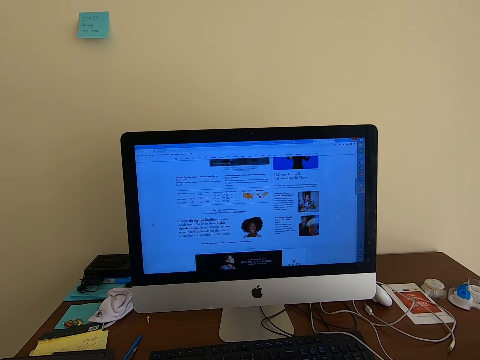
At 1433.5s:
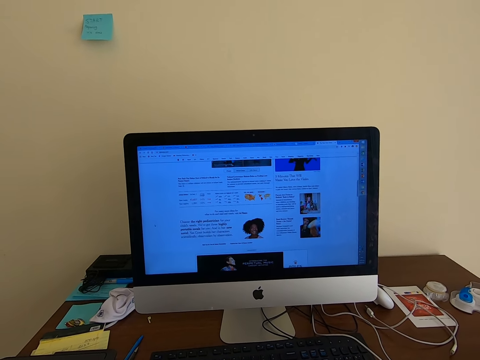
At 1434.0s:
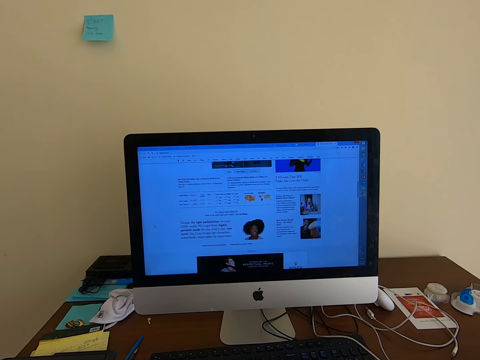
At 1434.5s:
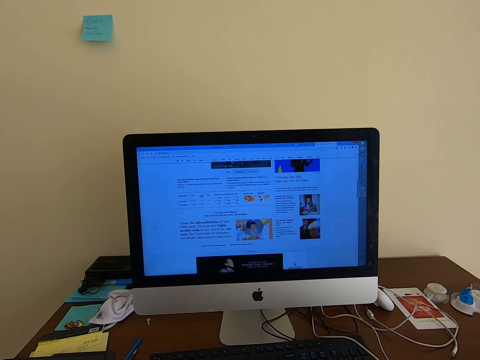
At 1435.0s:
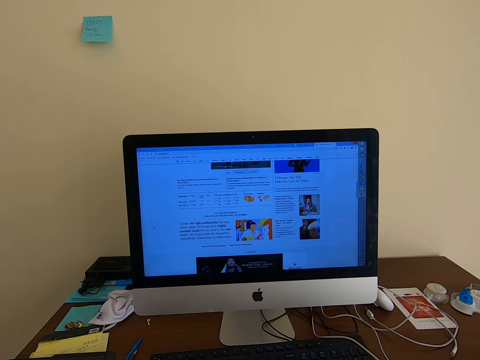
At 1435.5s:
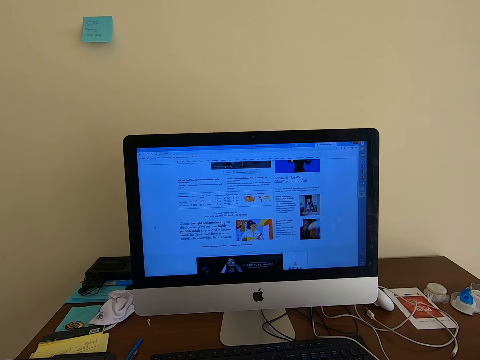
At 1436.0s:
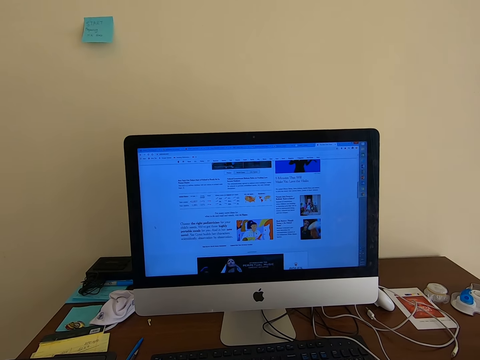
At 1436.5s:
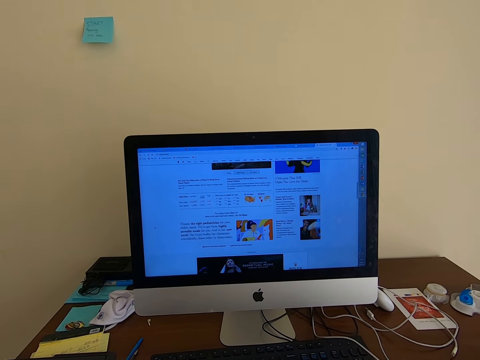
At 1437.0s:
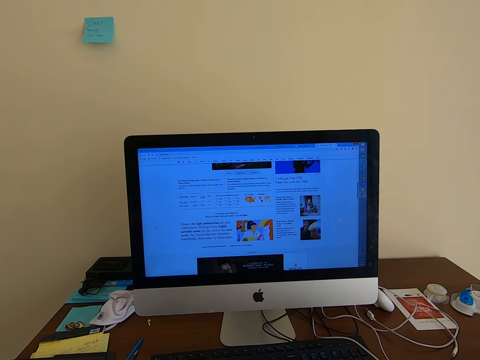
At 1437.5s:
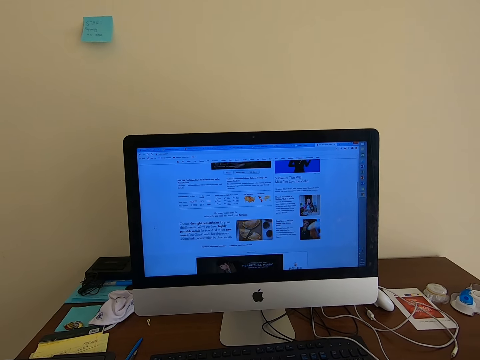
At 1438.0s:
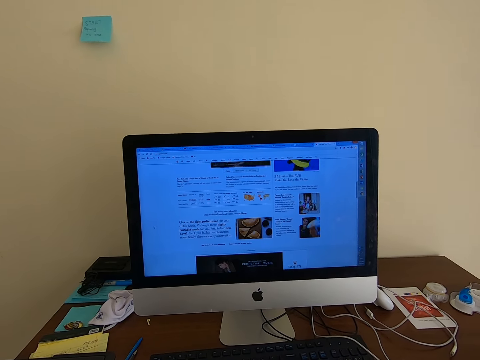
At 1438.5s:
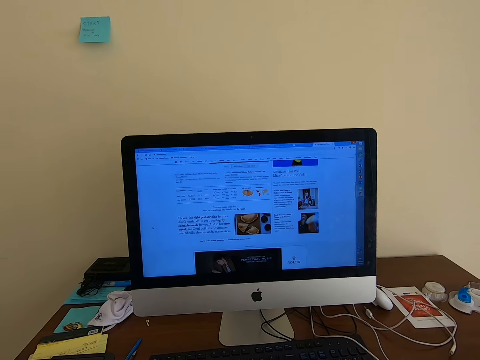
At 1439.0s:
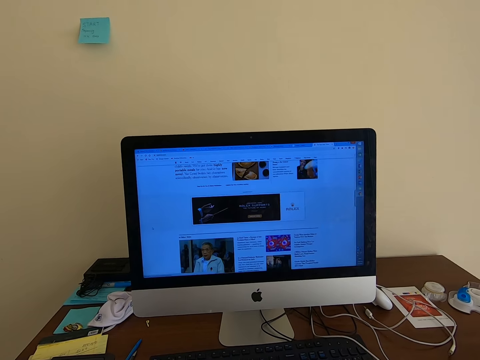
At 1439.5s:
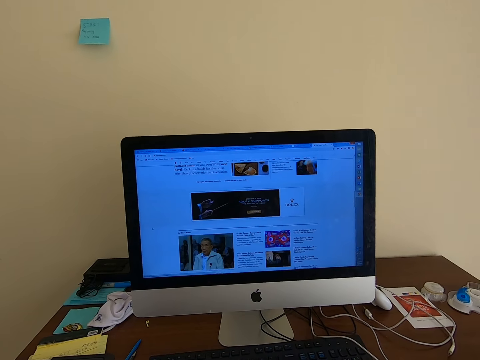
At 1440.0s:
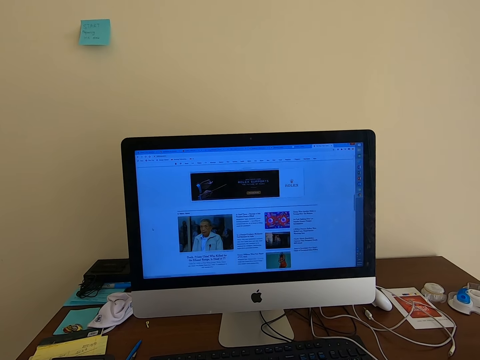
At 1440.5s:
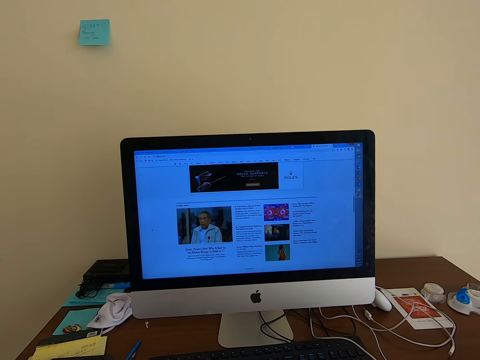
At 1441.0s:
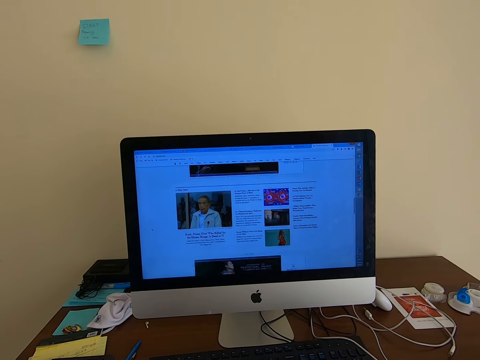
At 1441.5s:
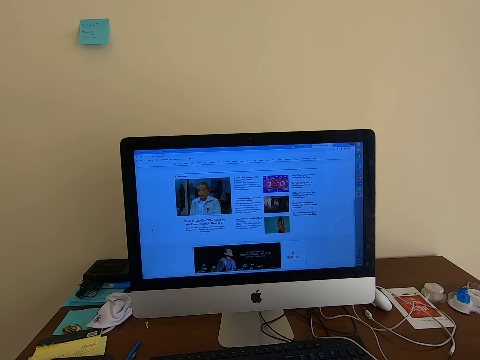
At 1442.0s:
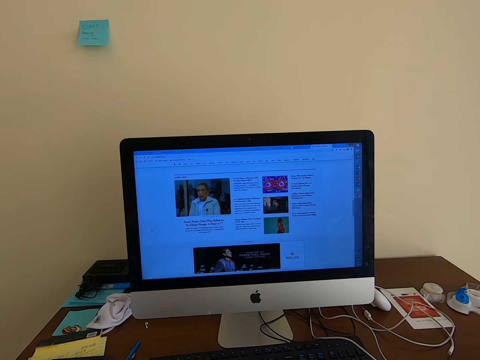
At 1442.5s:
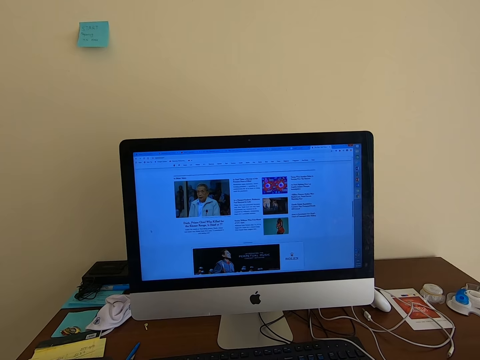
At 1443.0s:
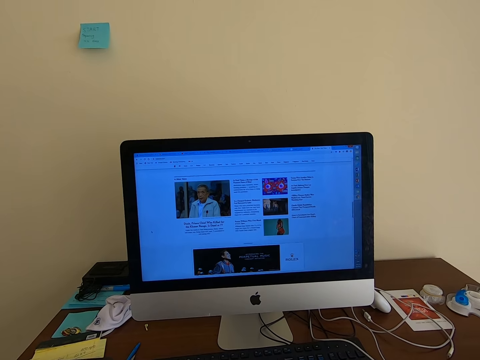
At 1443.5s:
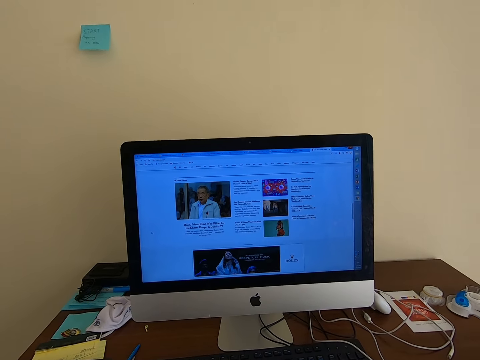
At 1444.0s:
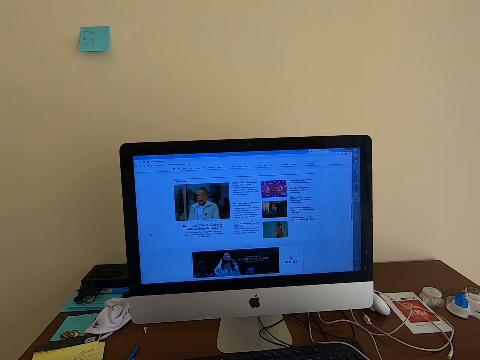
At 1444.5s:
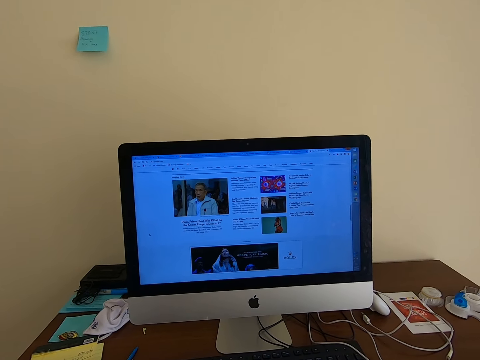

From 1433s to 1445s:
The camera wearer scrolls the mouse repeatedly.

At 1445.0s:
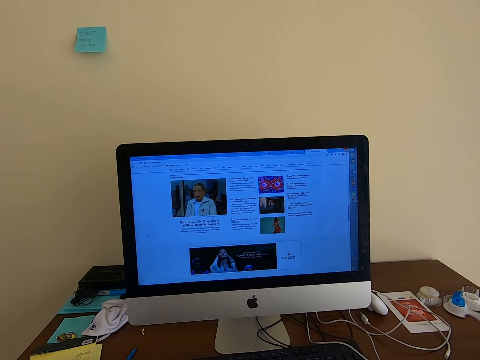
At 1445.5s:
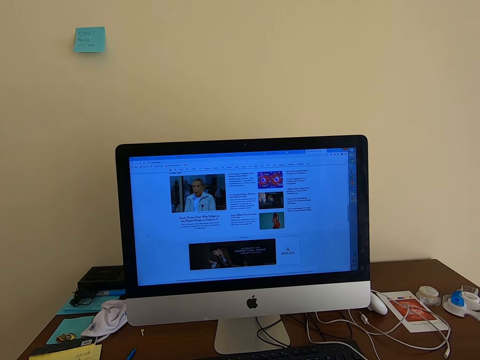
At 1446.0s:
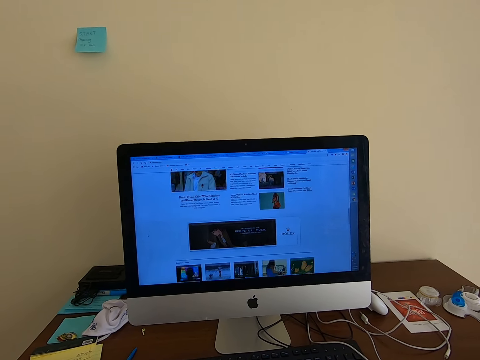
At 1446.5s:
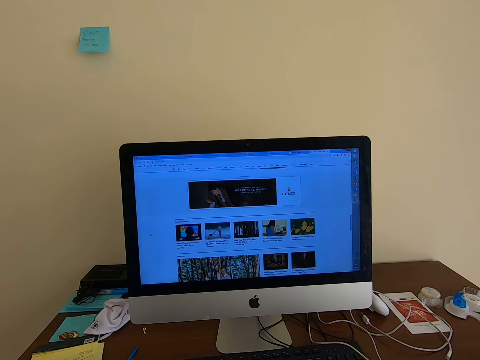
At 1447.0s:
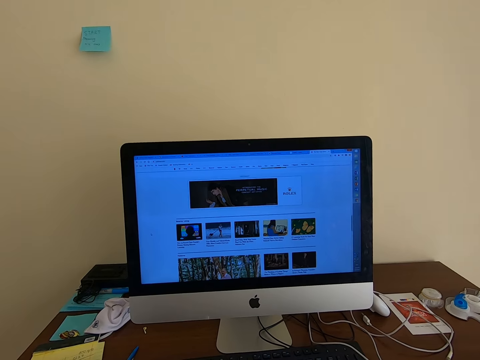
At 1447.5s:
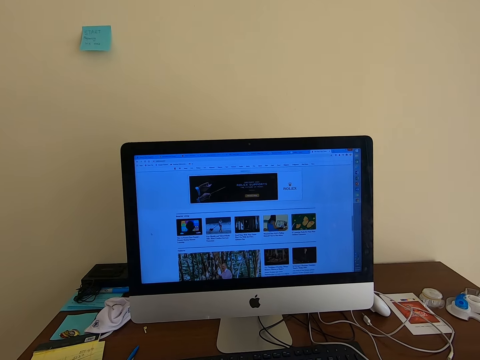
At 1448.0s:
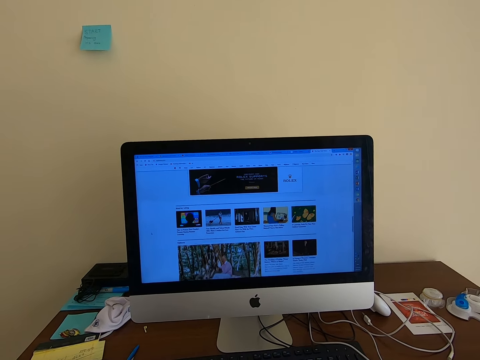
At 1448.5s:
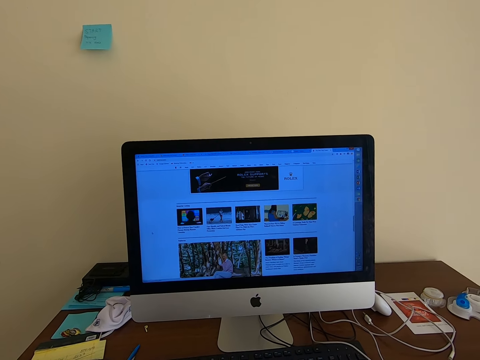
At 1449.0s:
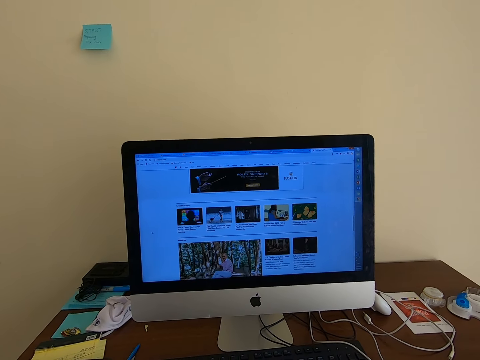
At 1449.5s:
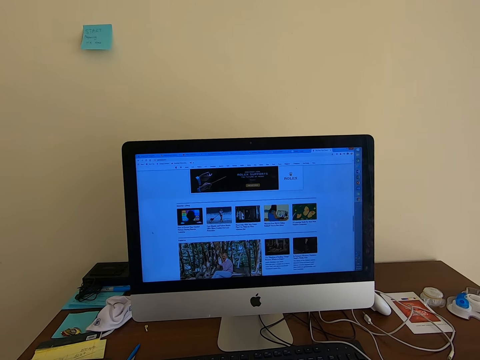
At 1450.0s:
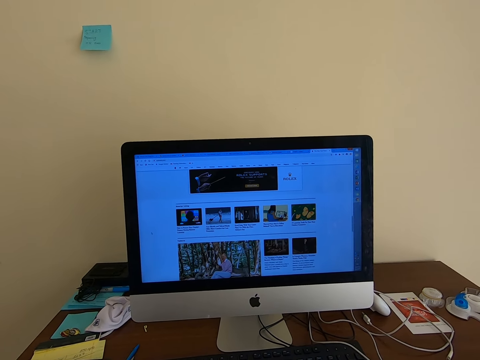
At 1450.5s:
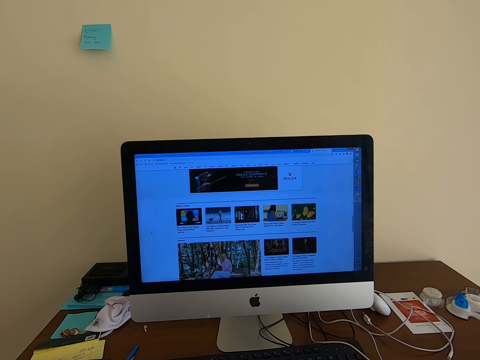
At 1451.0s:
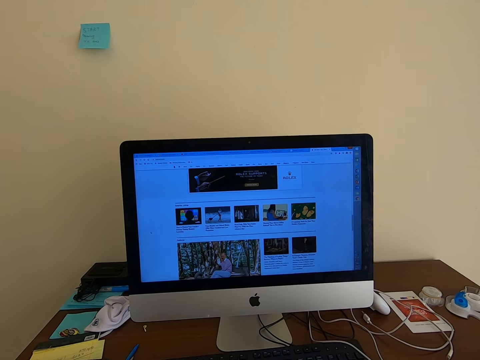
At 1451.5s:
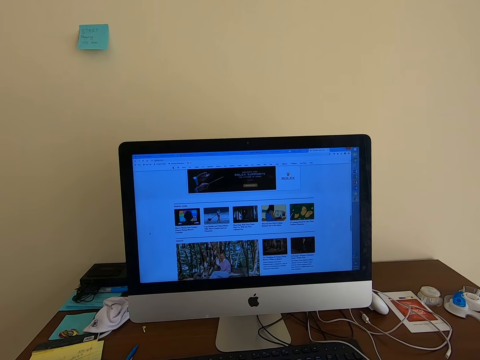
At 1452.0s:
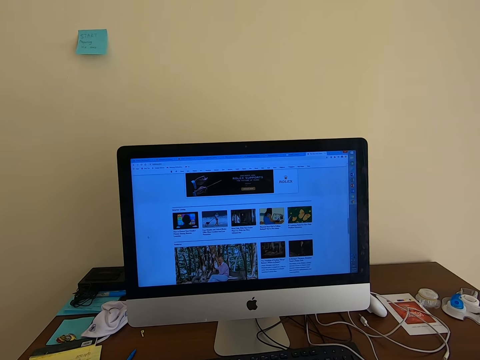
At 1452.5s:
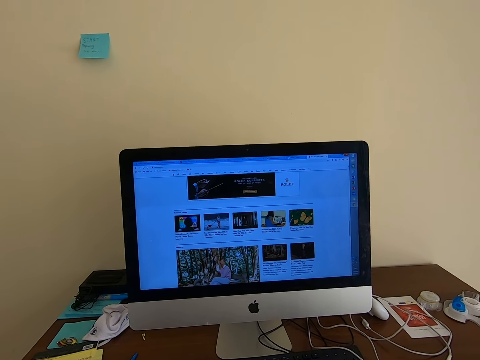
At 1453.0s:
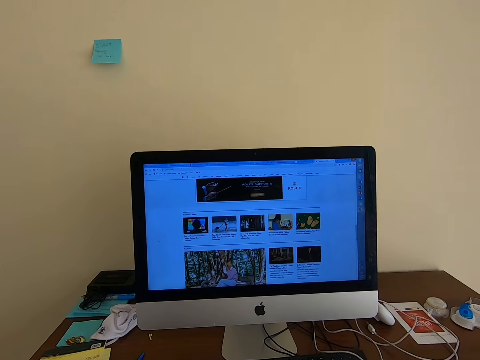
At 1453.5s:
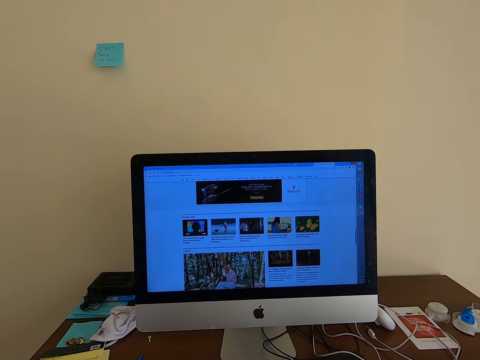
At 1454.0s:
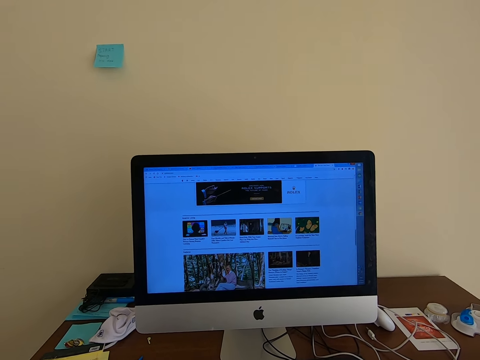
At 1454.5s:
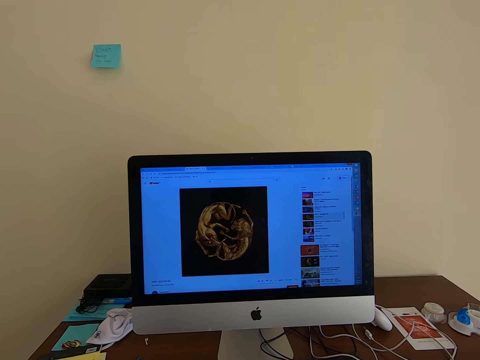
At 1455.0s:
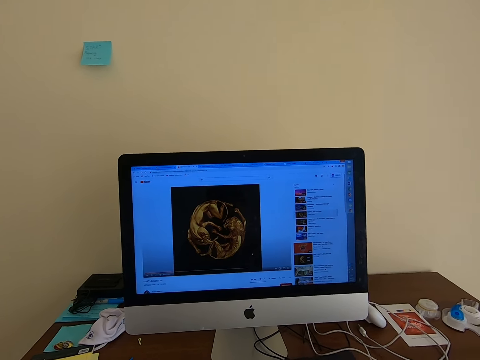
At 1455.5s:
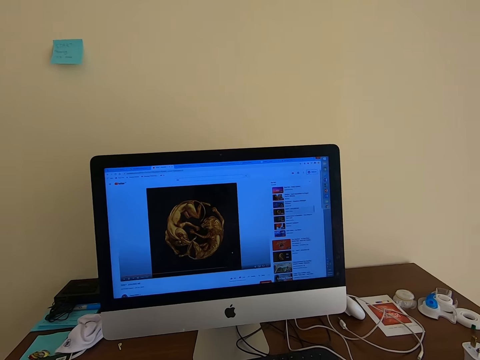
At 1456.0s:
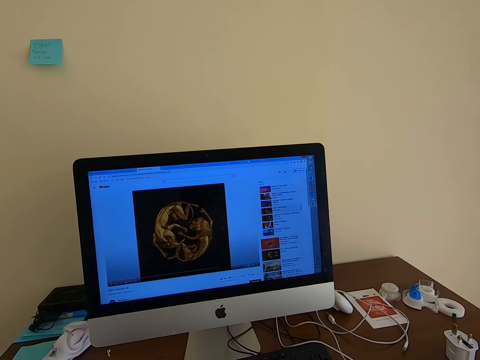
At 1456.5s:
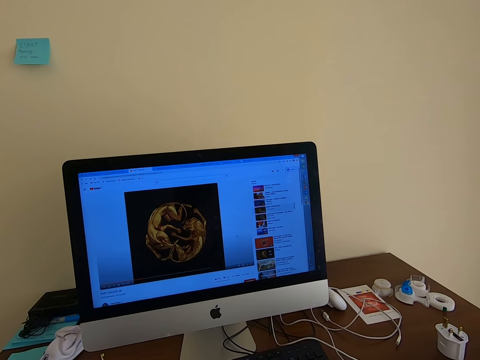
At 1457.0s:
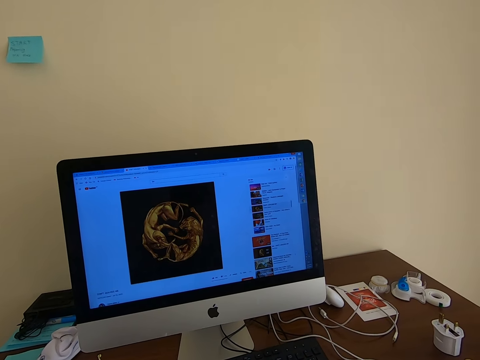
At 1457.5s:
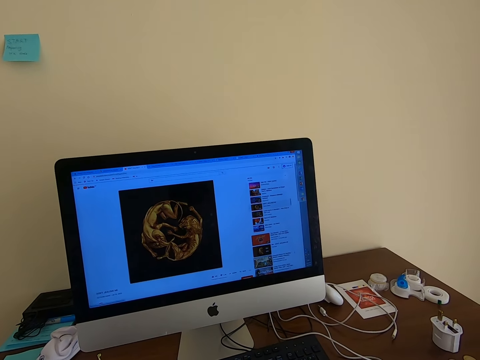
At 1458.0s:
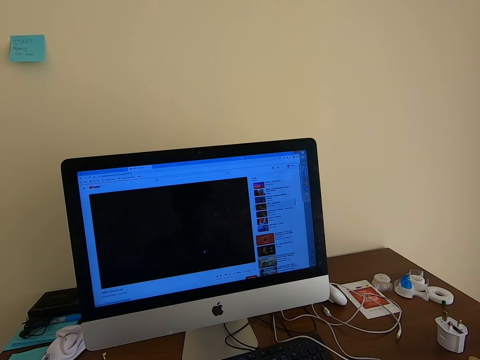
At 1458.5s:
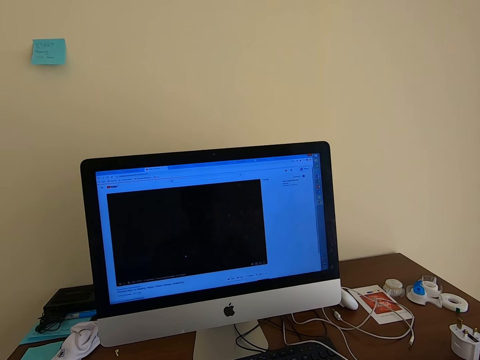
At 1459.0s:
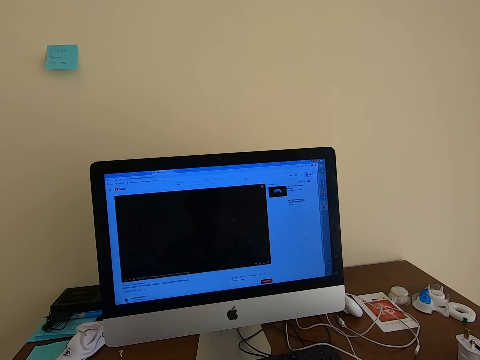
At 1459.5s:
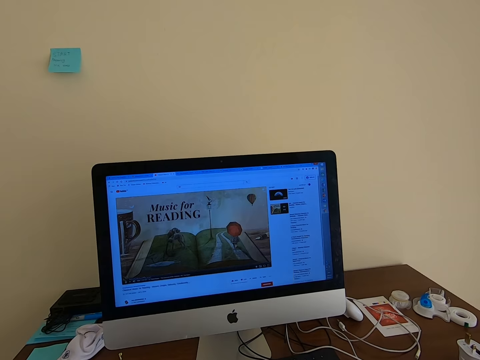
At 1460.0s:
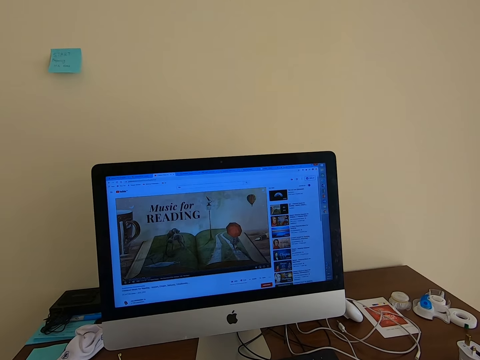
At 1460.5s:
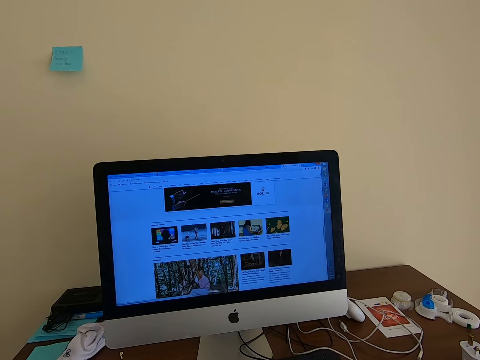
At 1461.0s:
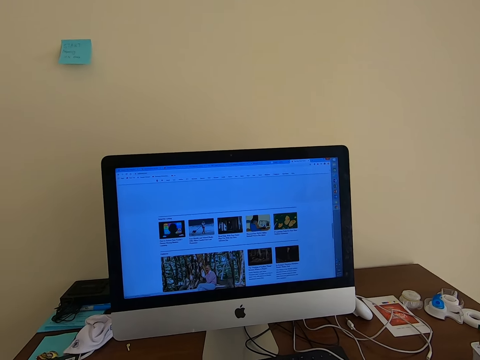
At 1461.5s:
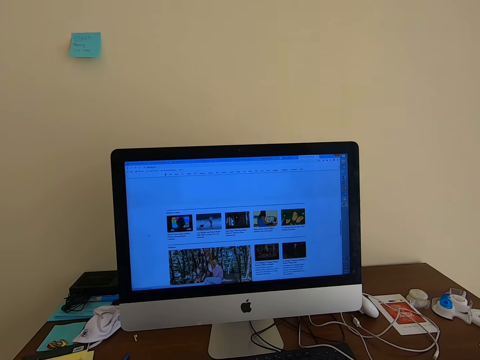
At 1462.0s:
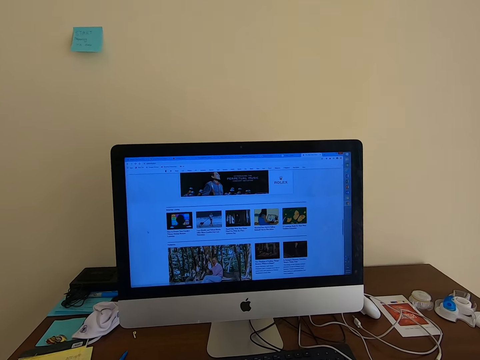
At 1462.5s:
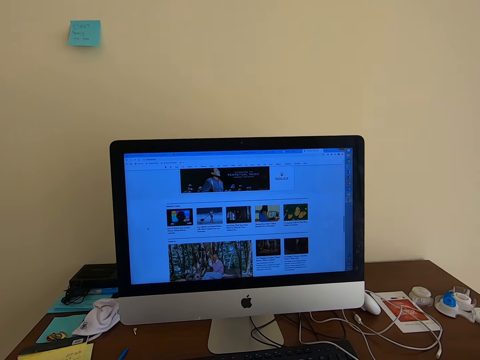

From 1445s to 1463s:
The camera wearer scrolls the mouse. They scroll the mouse again. They click the mouse and open a link.
